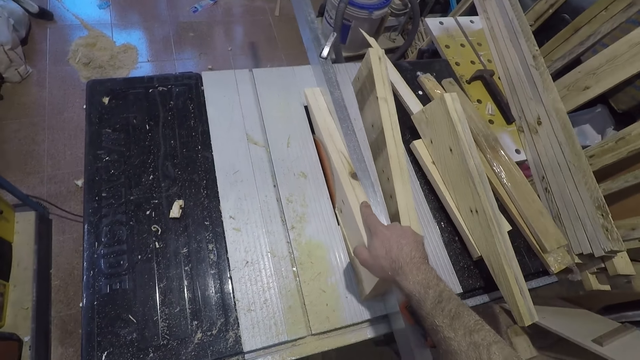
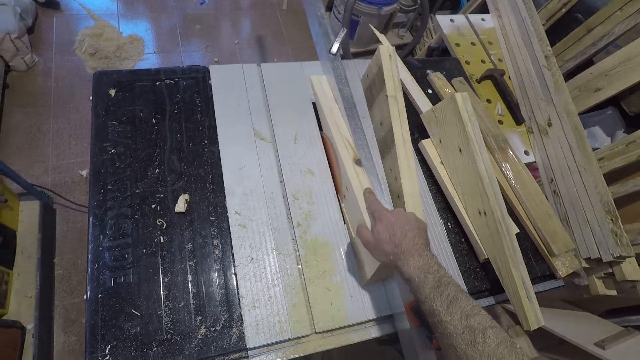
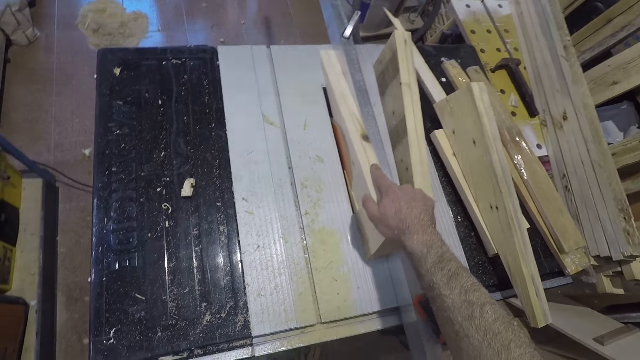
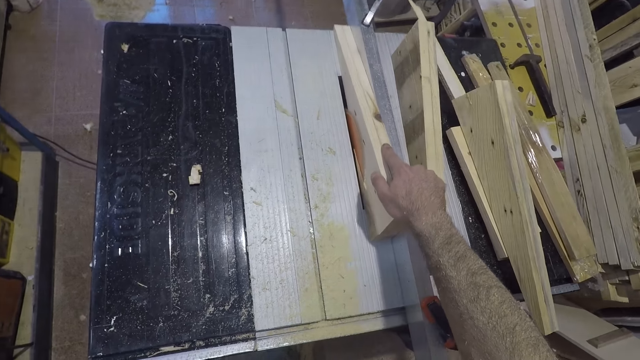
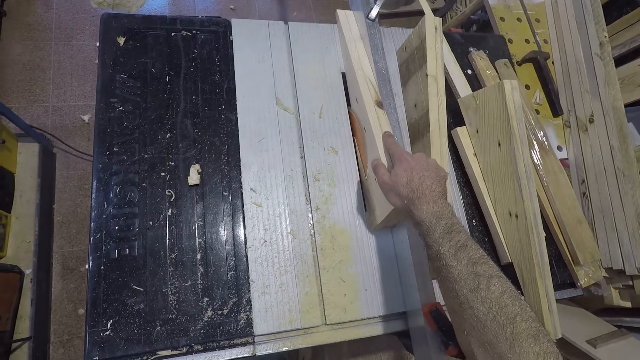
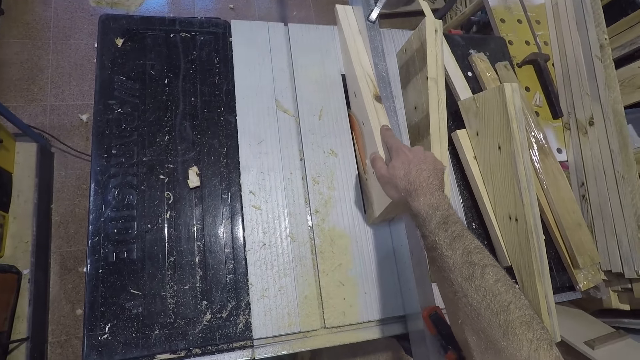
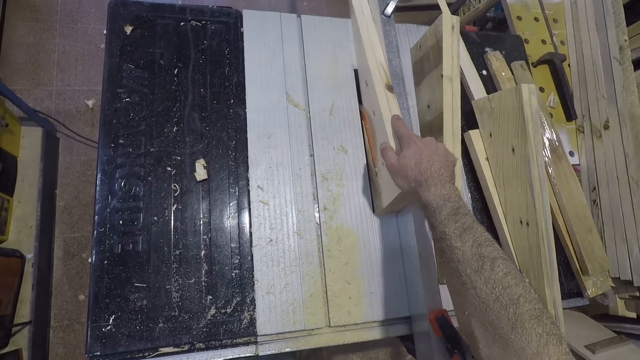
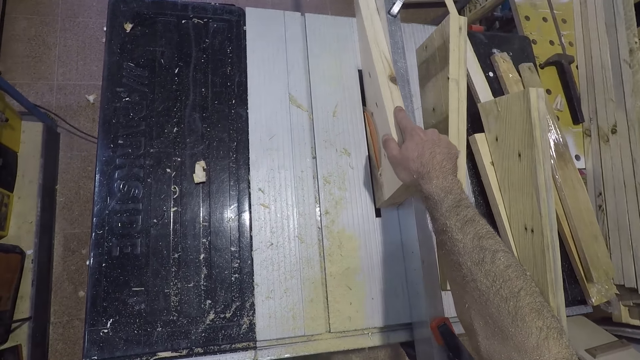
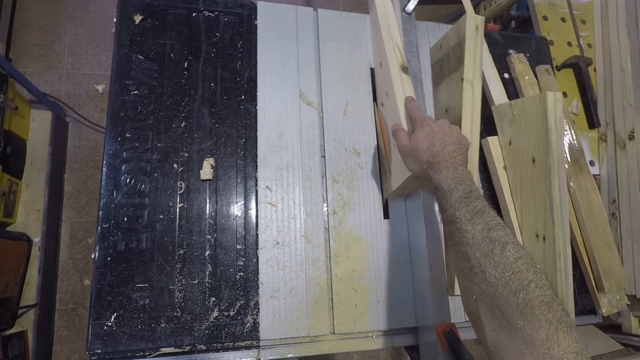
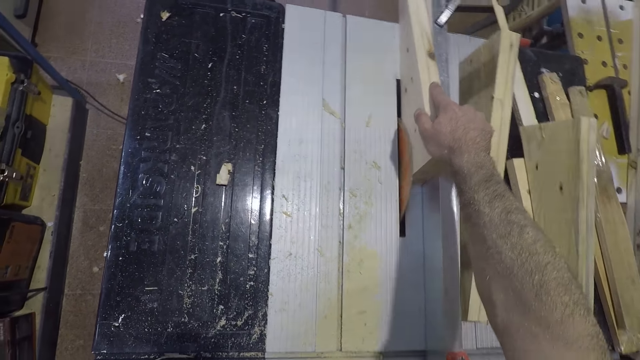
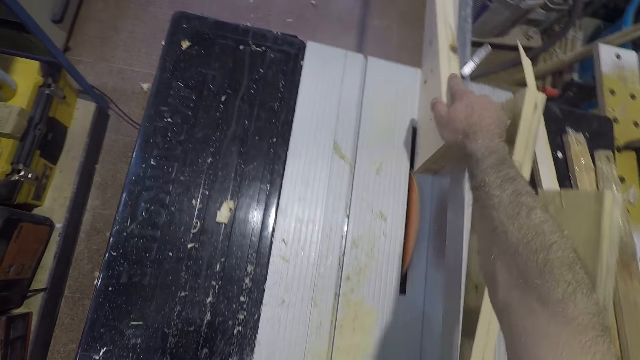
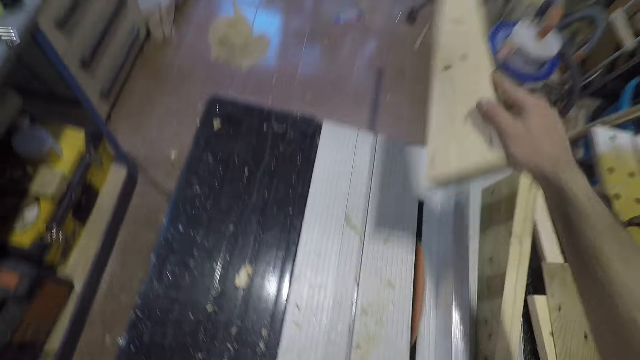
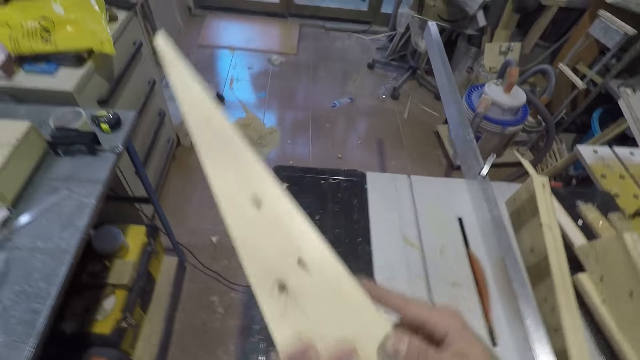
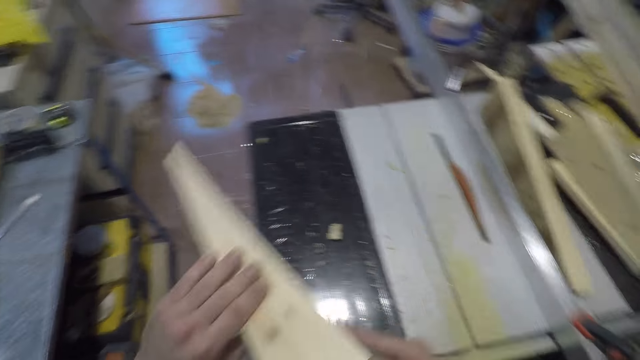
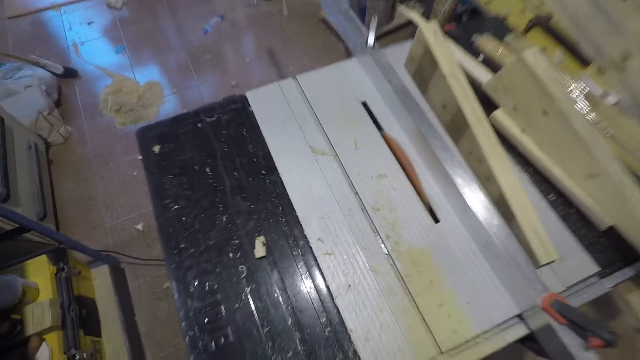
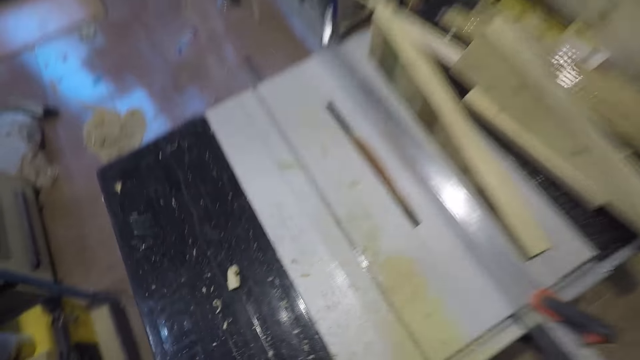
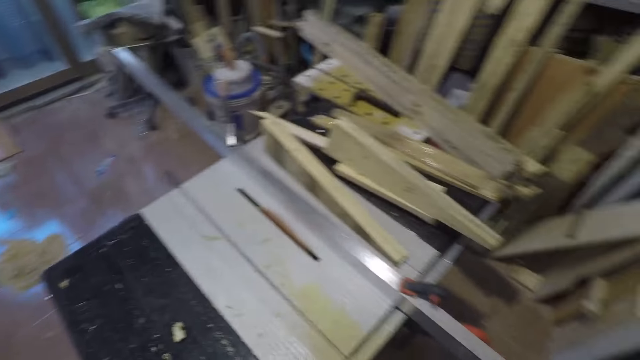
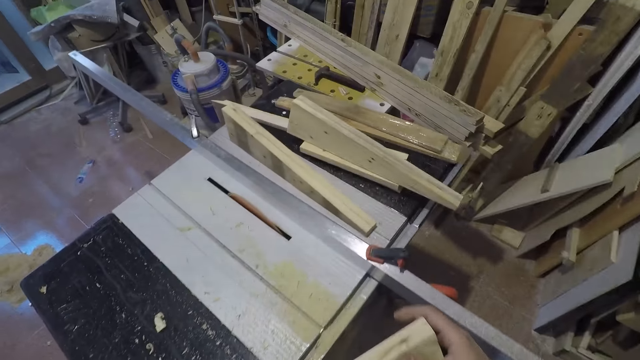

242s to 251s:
The camera wearer removes the wood from the wood cutting machine. He dusts the slab of wood with his left hand.

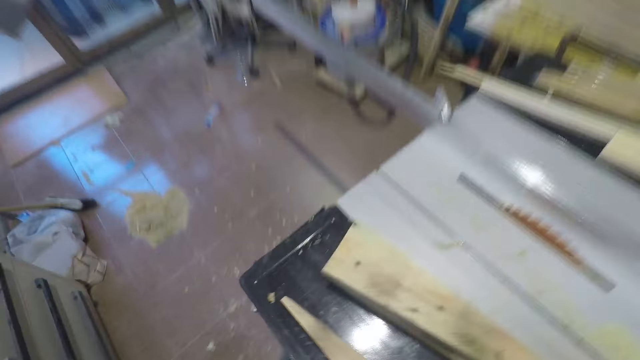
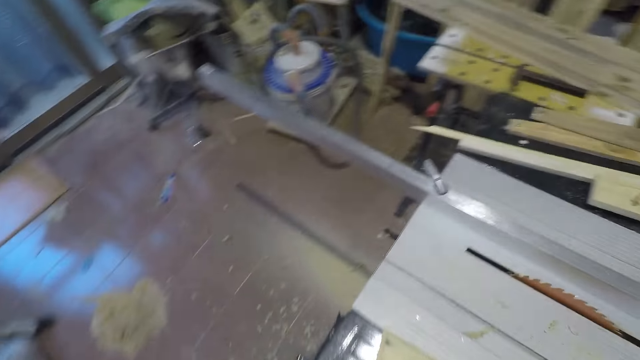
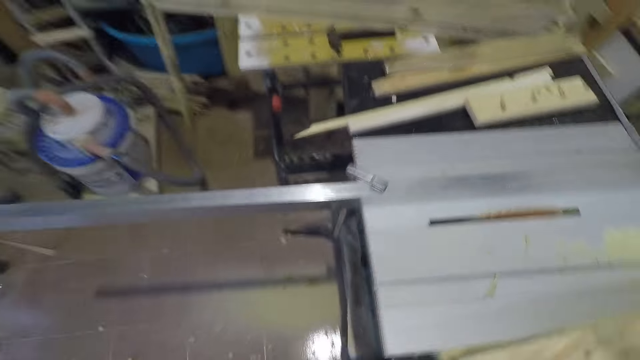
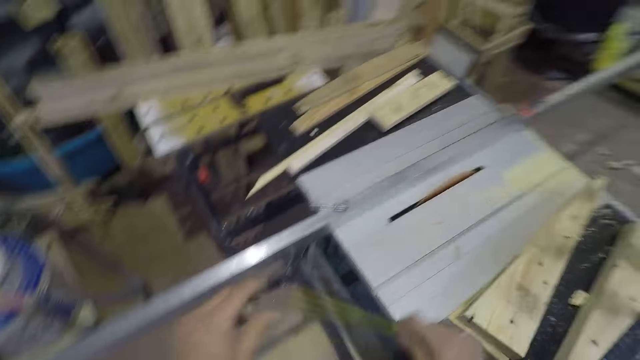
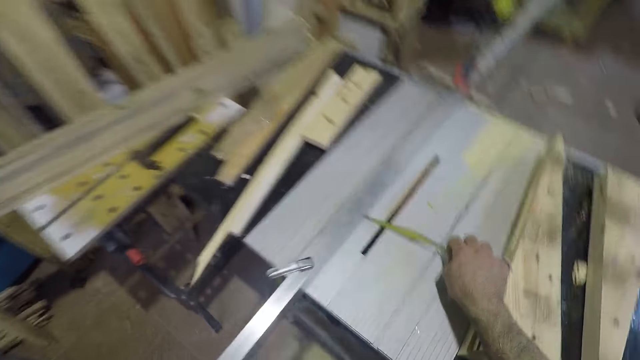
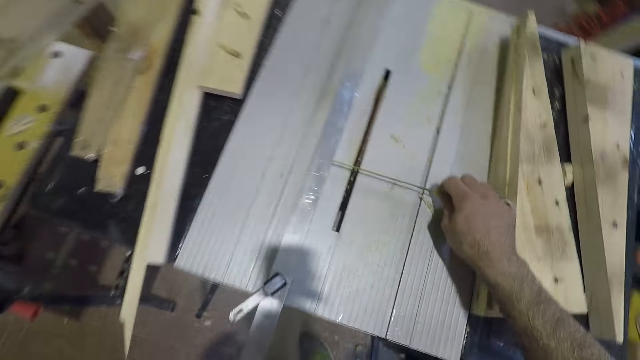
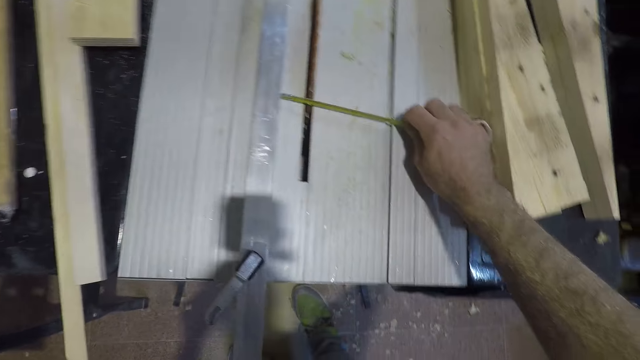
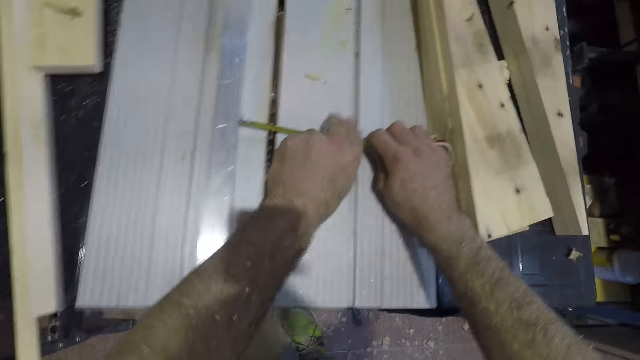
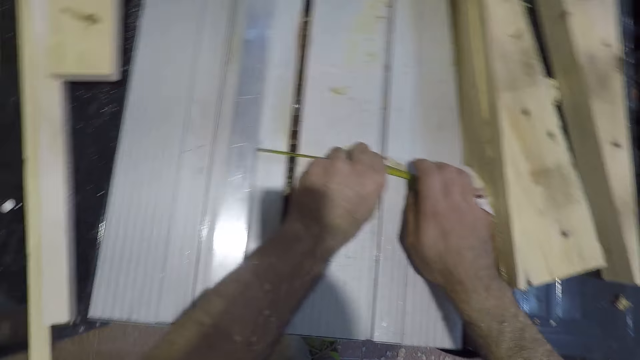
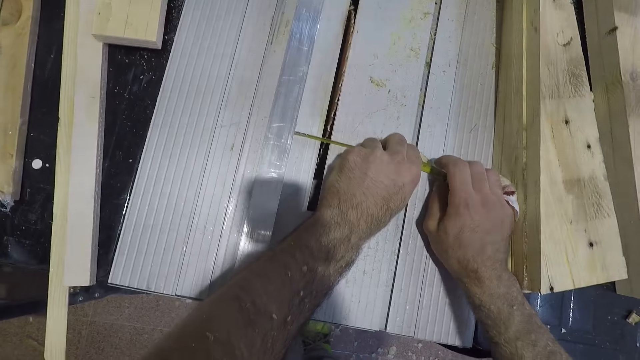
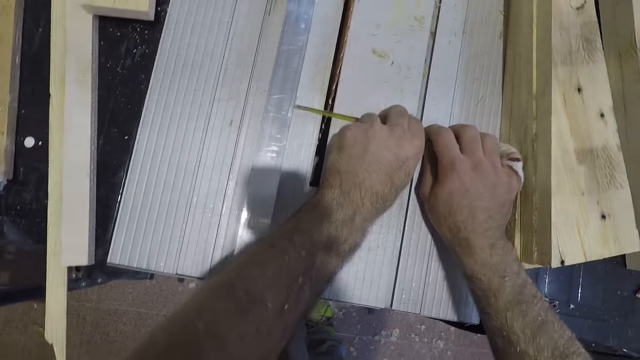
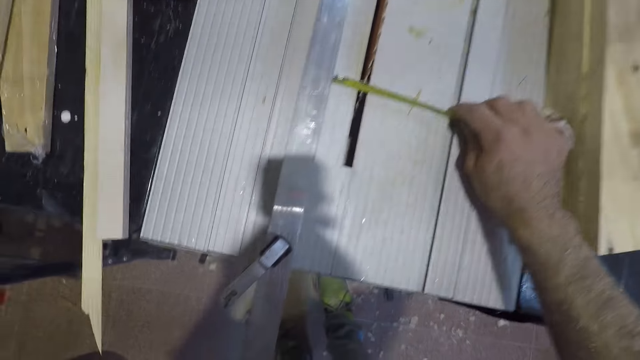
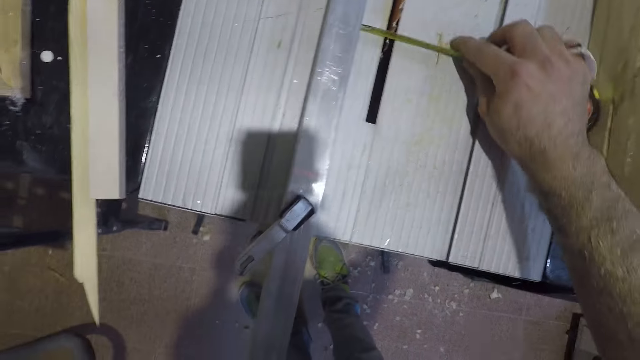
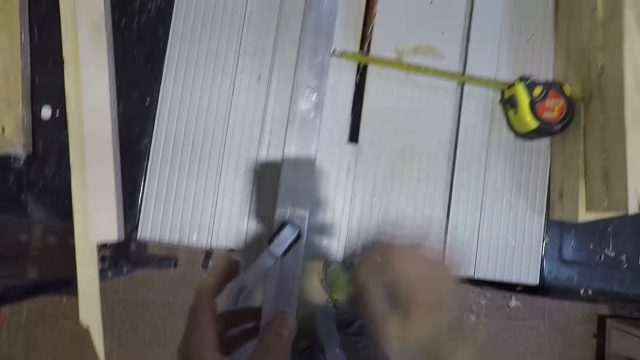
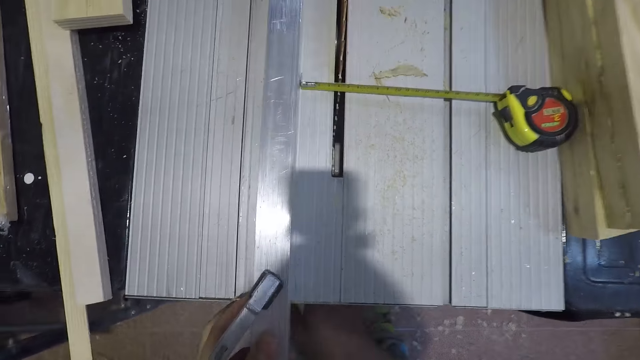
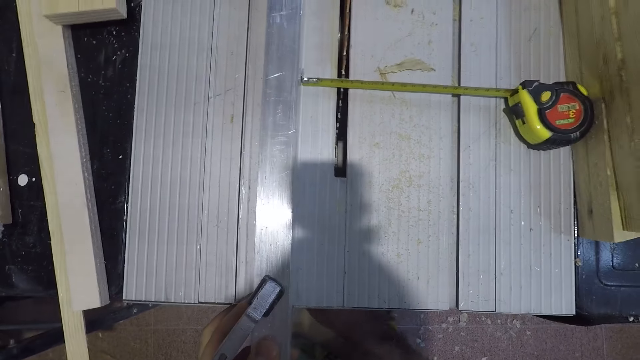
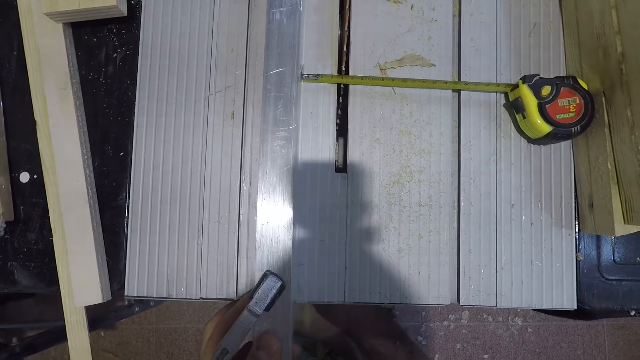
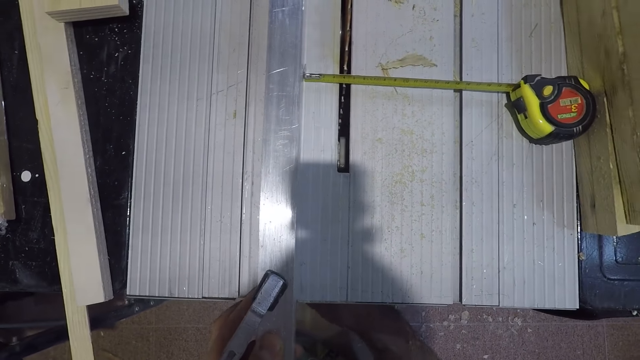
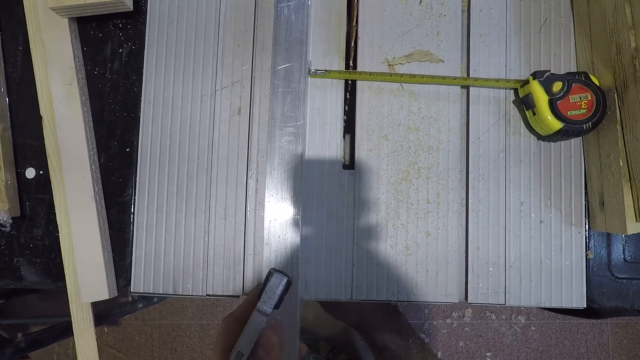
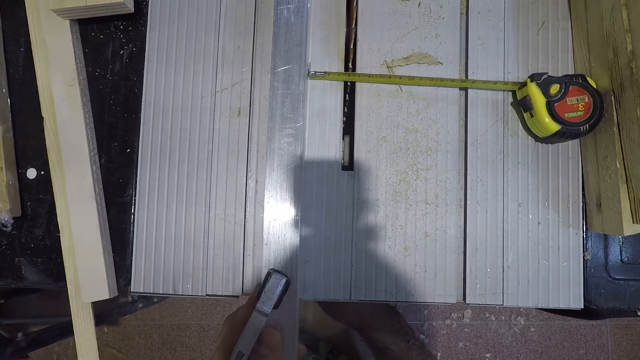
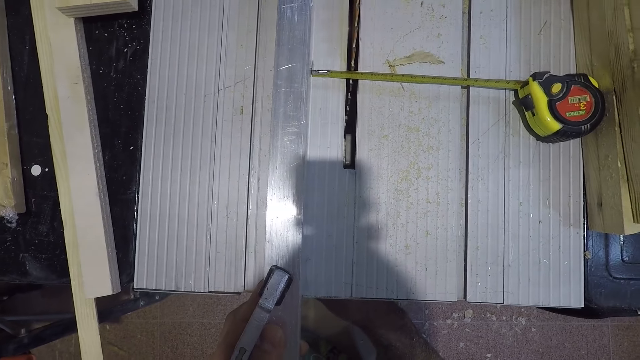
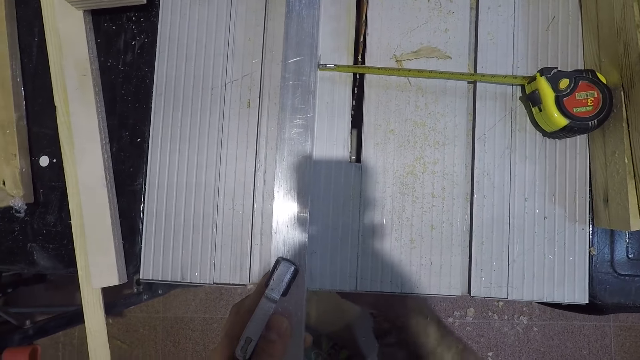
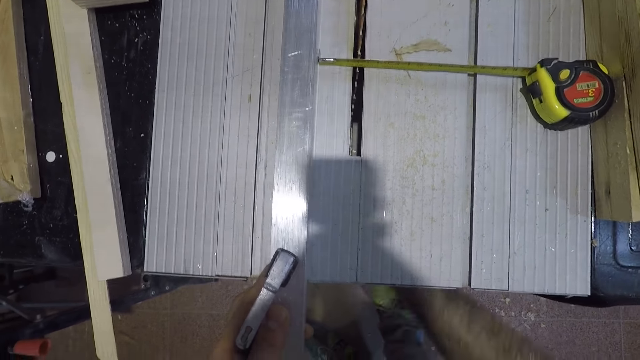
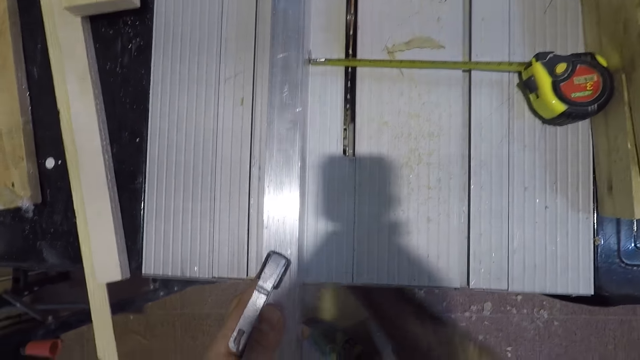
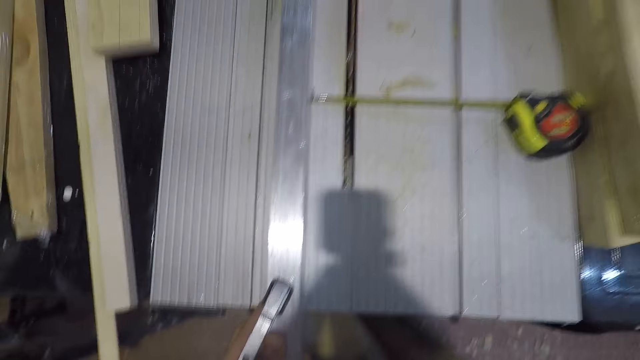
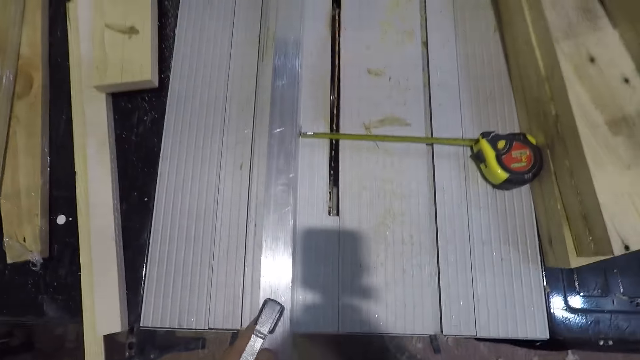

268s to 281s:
The camera wearer walks around the workshop. He drops the tape rule on the table saw with his right hand. He measures a length on the wood cutting machine. He adjusts the tape rule on the table saw with both hands. He adjusts a part of the table saw.
